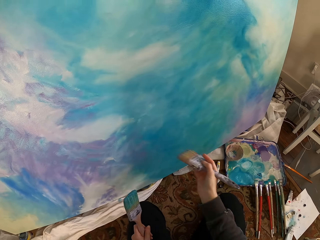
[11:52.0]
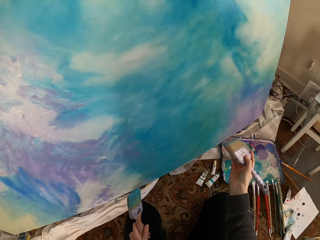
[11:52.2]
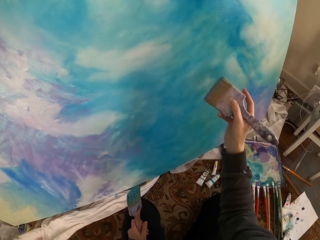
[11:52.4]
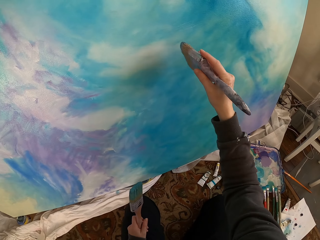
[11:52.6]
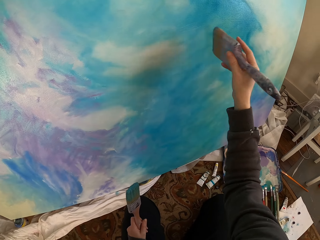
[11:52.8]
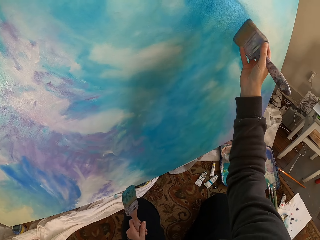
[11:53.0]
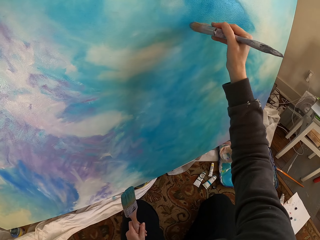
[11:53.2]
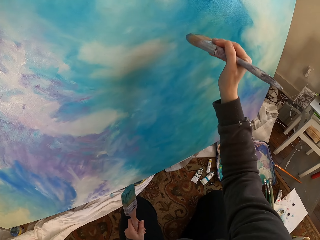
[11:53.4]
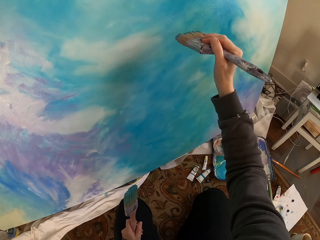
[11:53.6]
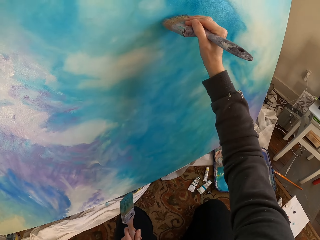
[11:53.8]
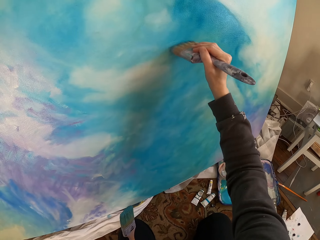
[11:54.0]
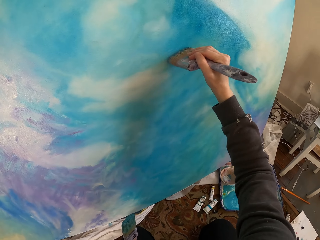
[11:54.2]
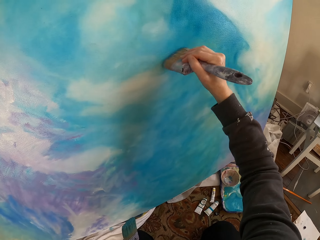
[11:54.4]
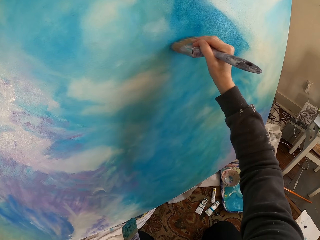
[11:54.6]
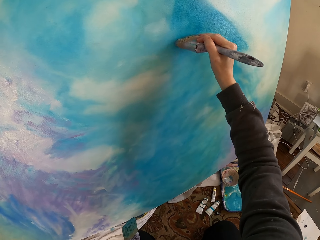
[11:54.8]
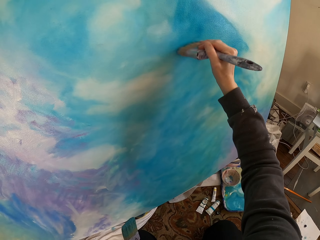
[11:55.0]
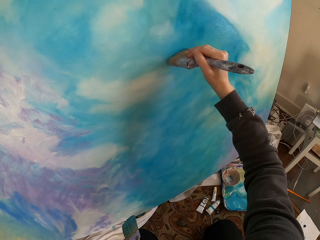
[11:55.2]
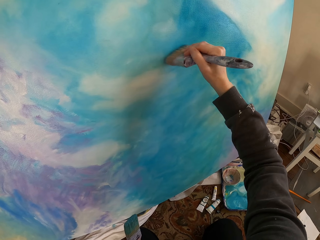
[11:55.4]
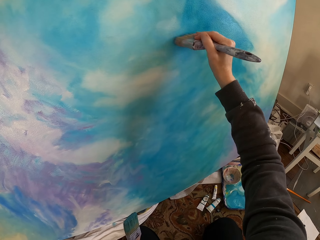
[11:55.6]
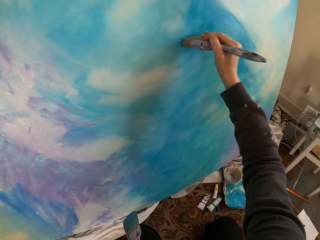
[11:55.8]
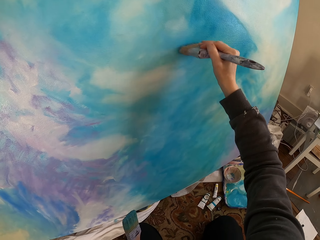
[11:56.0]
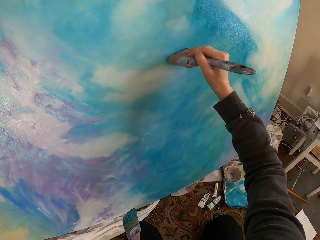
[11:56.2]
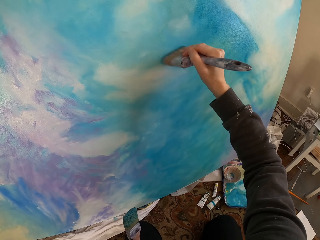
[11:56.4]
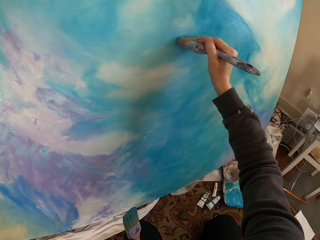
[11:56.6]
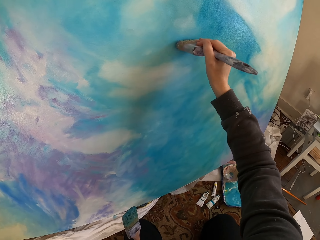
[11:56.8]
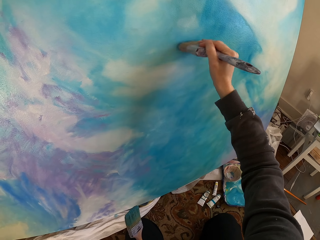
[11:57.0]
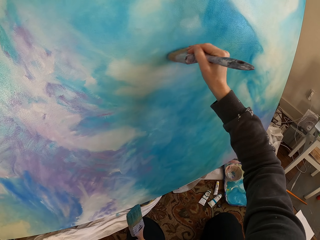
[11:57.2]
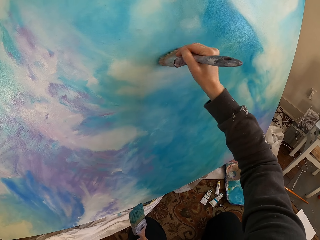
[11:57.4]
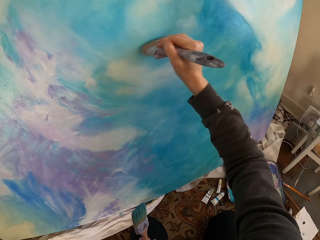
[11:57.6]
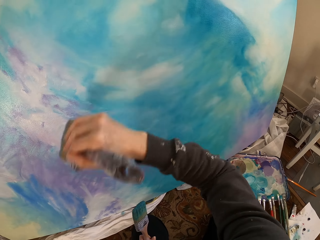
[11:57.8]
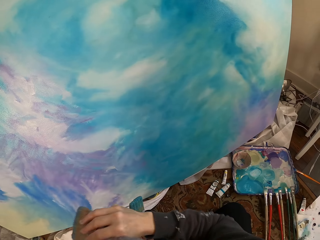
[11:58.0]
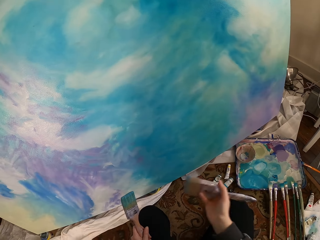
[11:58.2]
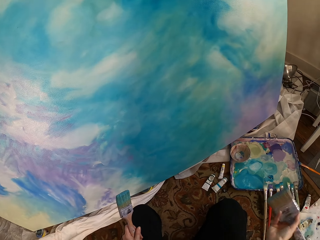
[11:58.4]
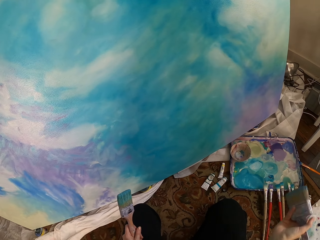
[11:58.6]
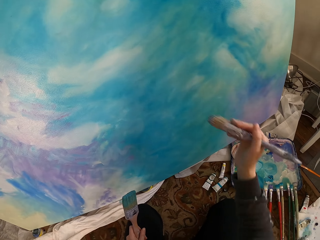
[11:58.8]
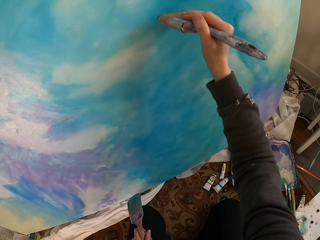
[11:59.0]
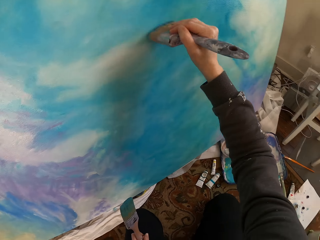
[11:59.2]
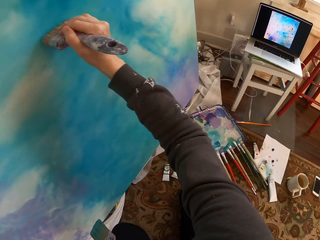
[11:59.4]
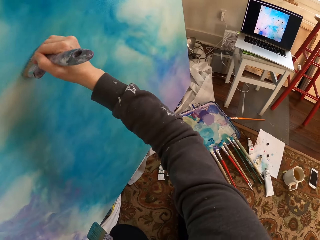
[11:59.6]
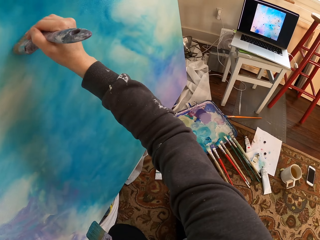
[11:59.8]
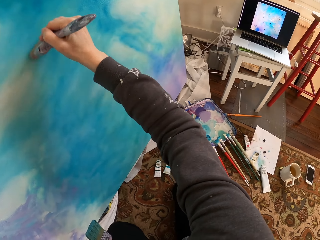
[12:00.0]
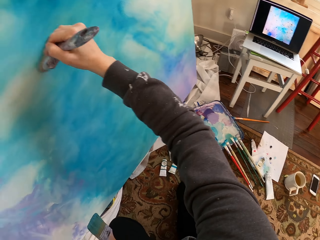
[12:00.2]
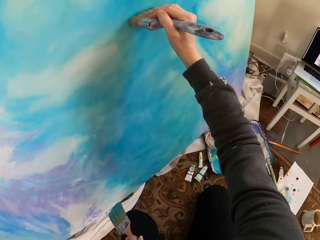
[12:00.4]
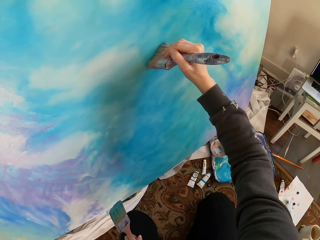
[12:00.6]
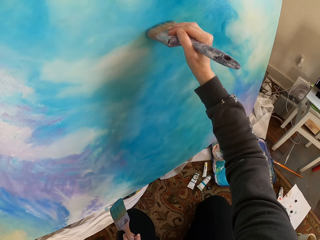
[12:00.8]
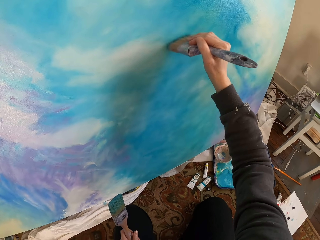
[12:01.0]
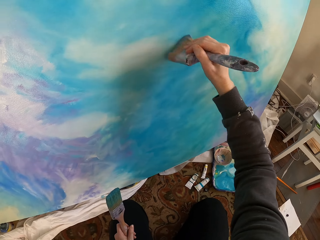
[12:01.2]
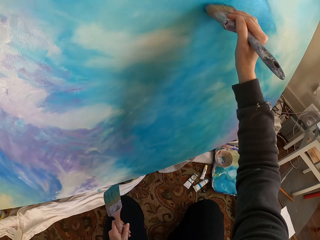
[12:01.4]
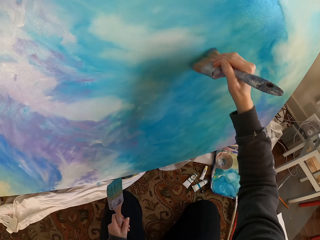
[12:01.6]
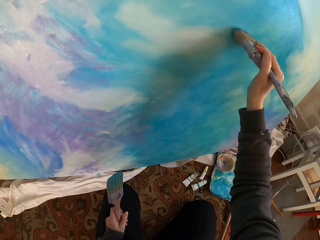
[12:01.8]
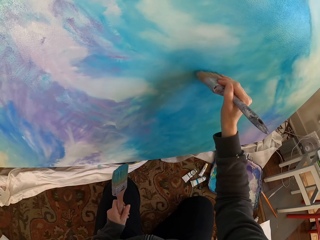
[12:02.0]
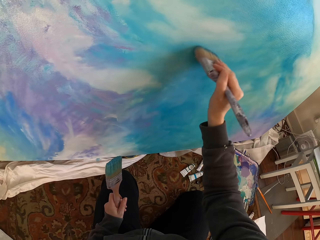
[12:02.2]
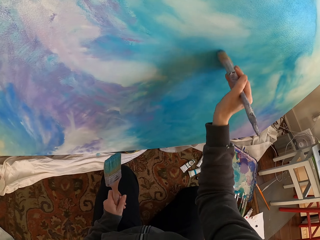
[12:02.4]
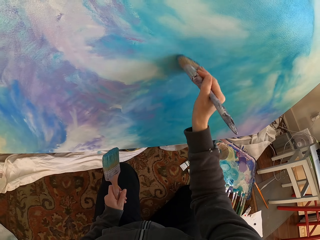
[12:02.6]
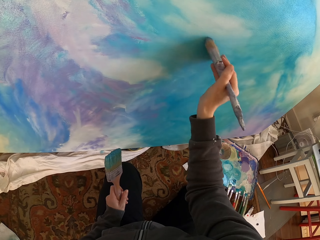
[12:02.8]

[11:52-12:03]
The camera wearer lowers the right hand. They raise the right hand. They blend the paint with the paint brush. They lower the right hand. They blend the paint with the paint brush. They paint.

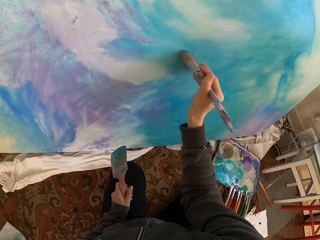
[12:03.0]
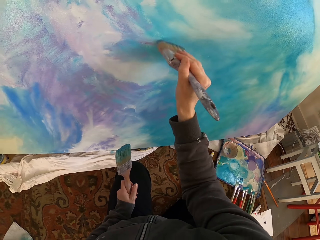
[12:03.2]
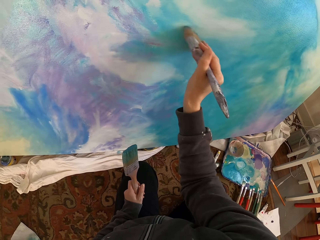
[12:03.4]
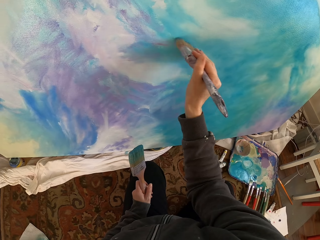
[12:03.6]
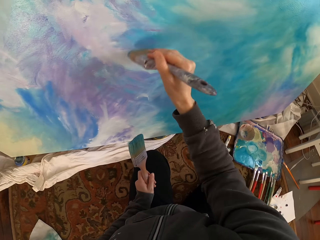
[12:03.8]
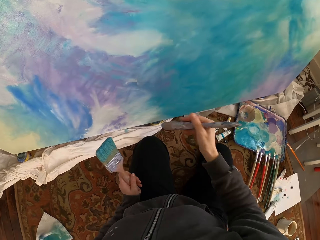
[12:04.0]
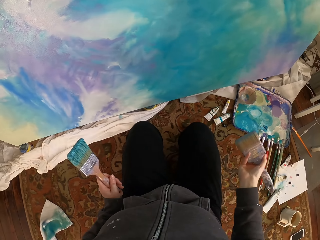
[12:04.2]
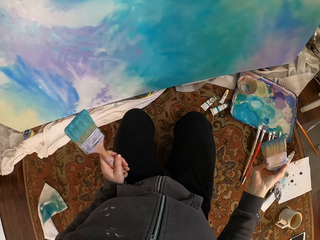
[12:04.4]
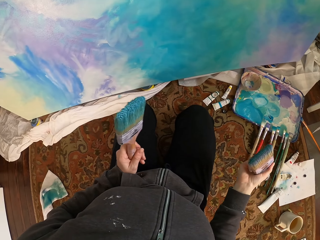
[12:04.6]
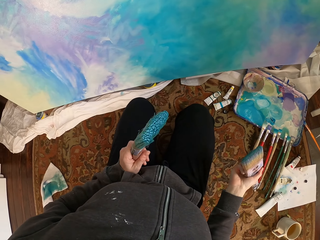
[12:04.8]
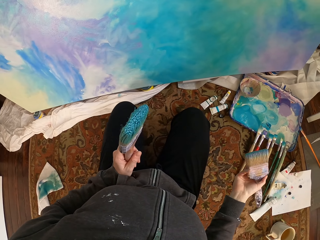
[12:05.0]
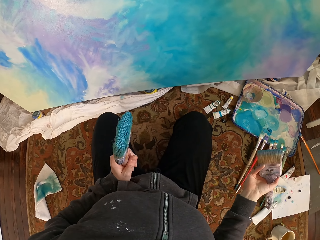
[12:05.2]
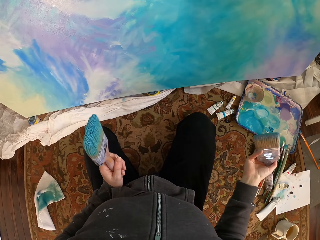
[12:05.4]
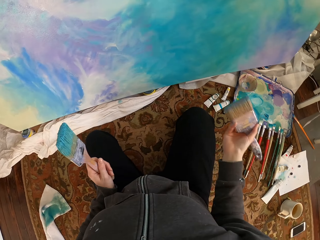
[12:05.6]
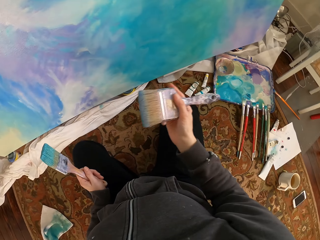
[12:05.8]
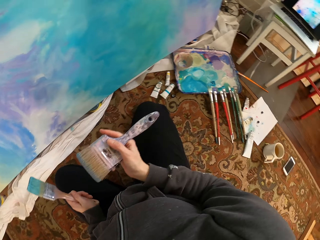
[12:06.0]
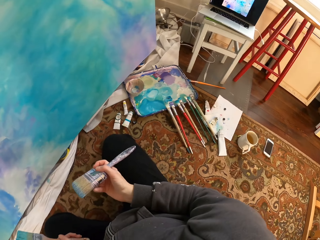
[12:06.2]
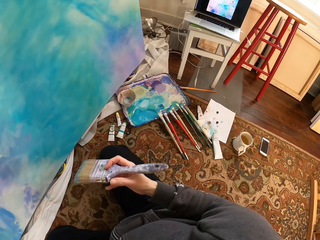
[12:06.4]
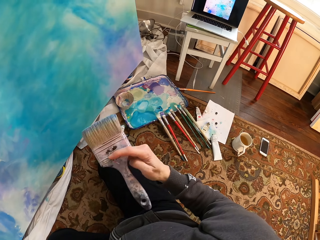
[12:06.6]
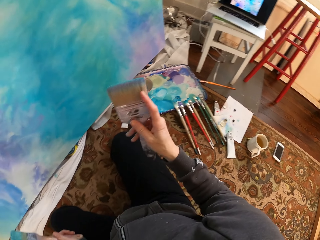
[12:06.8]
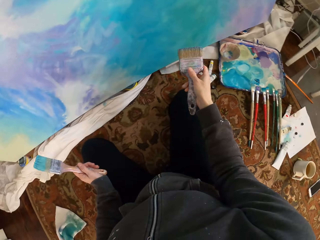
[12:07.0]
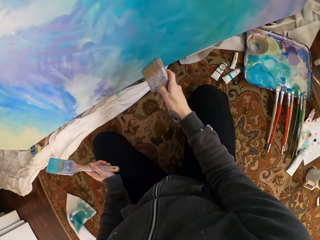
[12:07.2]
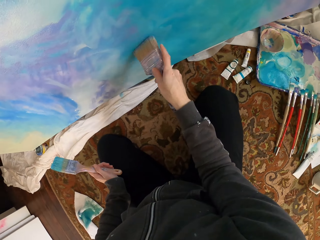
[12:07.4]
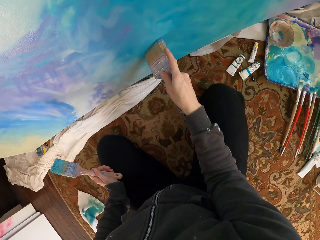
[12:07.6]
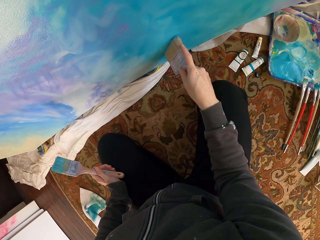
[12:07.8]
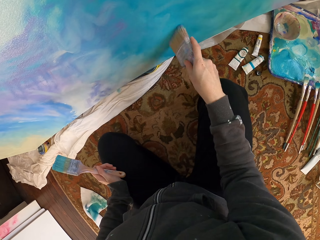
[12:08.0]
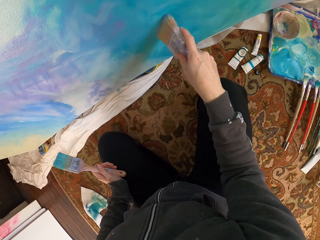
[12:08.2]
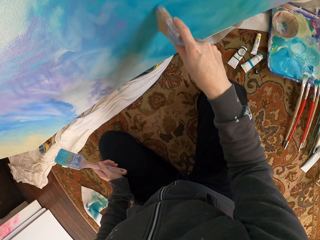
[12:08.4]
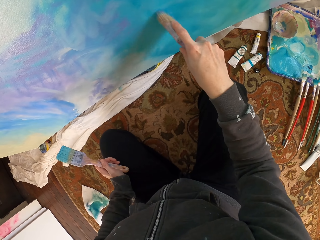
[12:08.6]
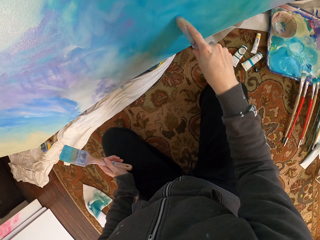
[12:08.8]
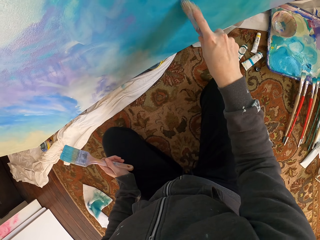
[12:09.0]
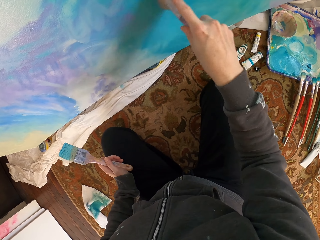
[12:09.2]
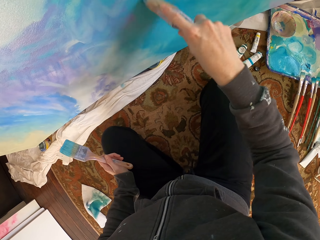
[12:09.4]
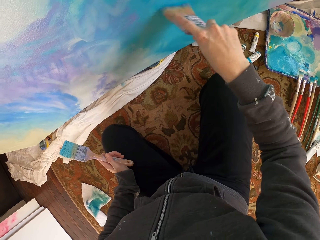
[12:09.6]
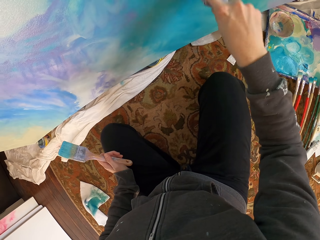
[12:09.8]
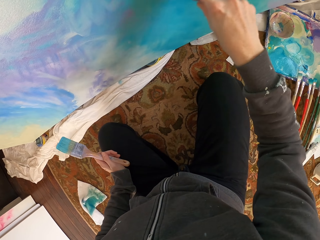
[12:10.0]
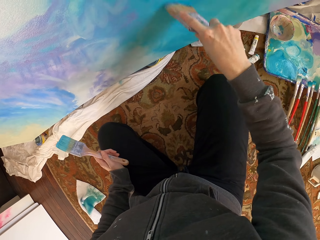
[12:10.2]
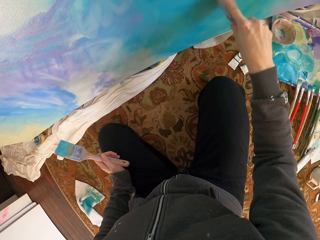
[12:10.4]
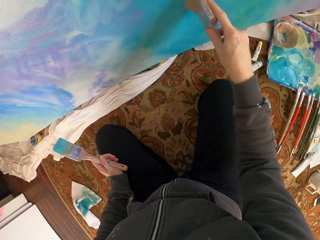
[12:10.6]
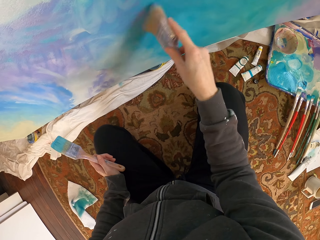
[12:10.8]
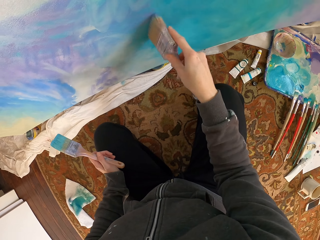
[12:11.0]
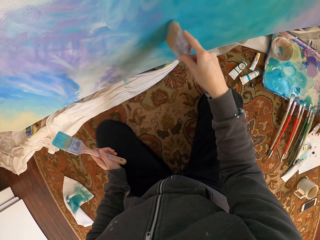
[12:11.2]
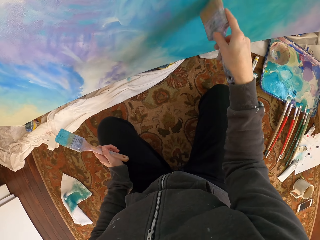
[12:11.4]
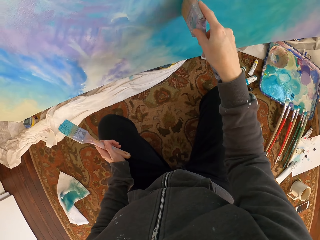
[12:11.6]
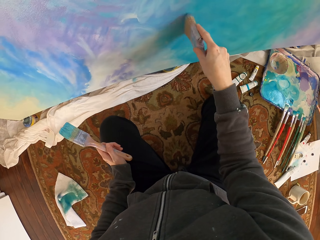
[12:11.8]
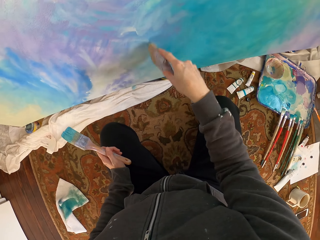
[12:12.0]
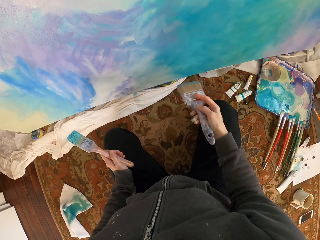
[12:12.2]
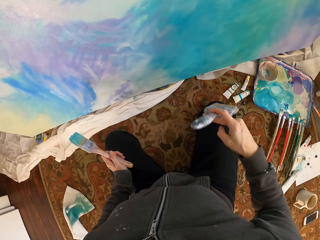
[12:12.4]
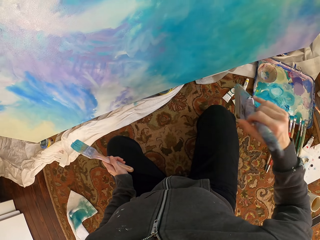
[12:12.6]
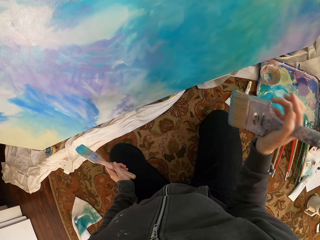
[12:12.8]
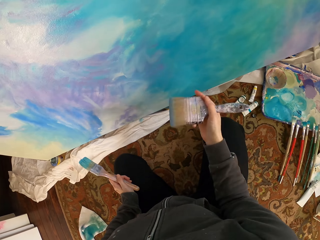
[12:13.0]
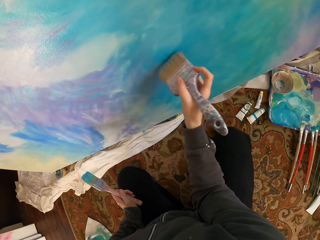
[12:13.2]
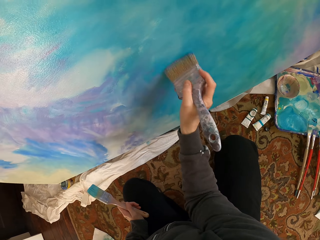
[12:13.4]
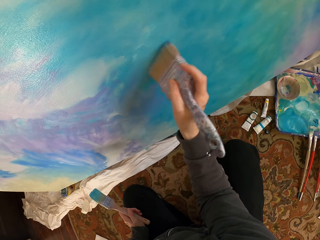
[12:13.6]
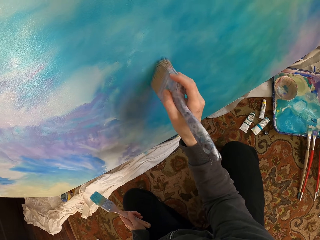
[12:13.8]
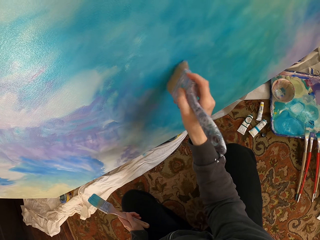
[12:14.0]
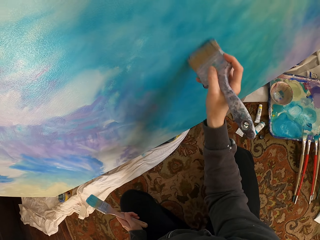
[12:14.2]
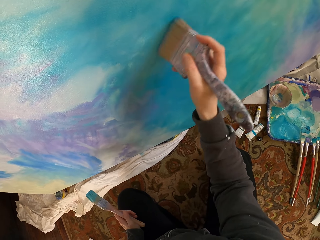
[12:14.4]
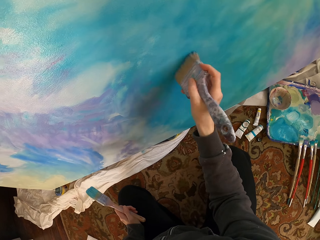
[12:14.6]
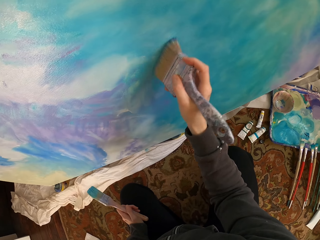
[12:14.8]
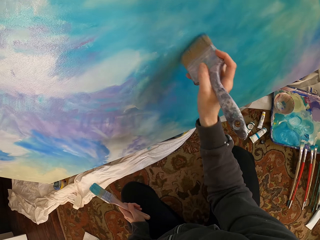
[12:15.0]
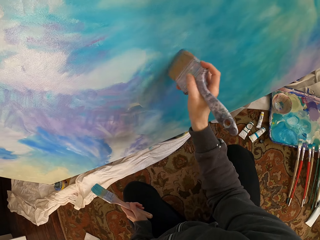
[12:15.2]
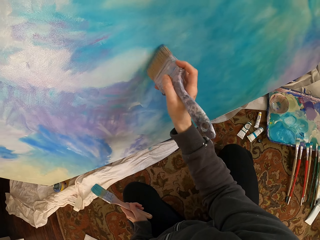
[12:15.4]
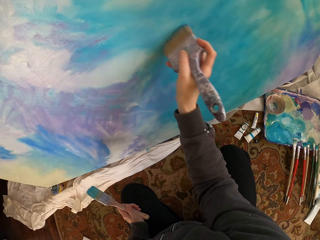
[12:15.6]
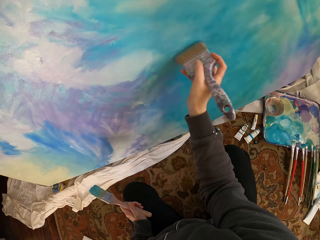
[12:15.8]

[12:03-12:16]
The camera wearer lowers the right hand. They stretch the hand. They blend the paint with the paint brush. They paint. They turn the paint brush. They hold the paint brush. They blend the paint with the paint brush.
